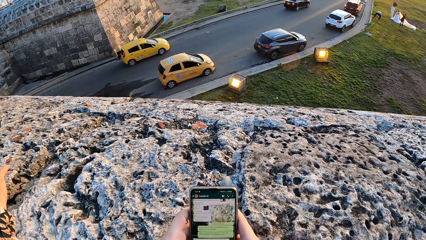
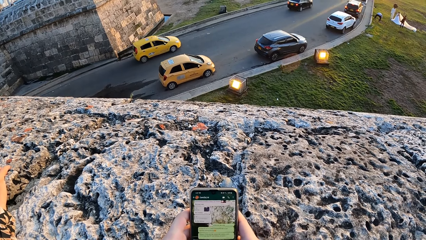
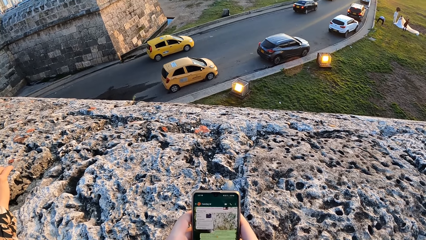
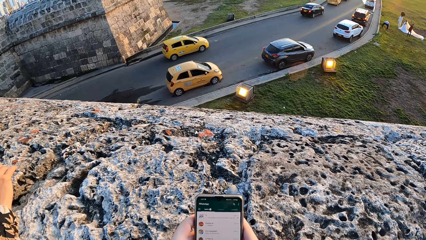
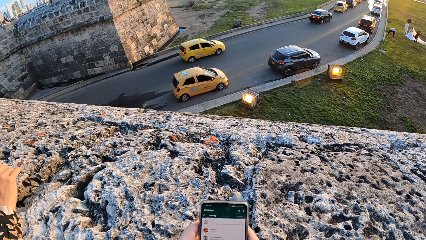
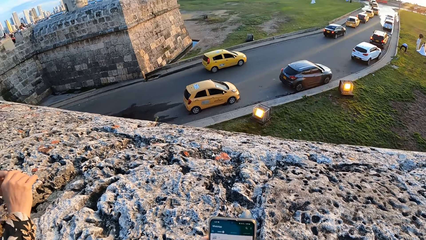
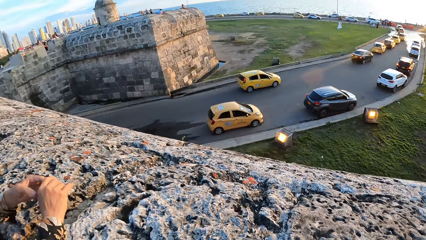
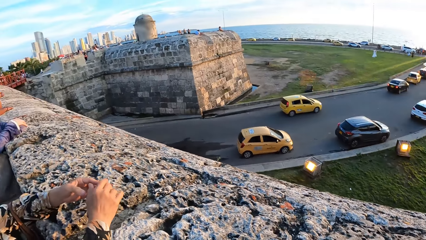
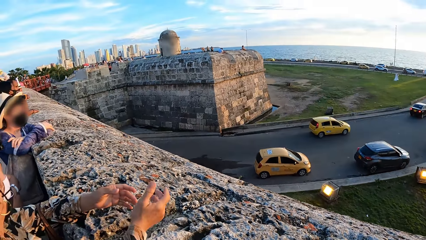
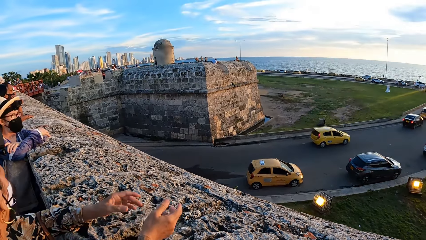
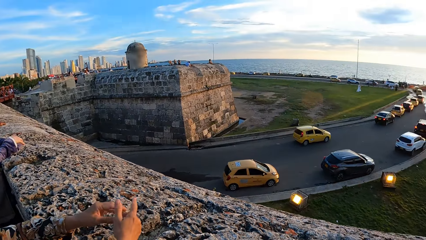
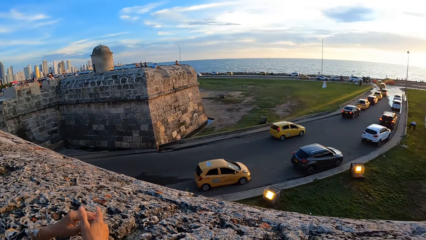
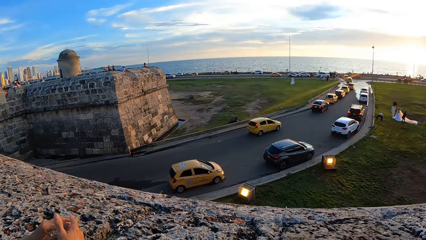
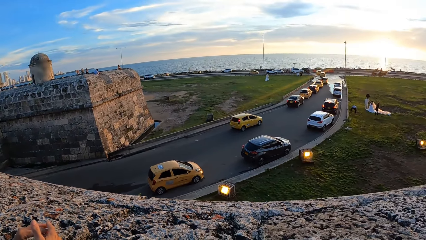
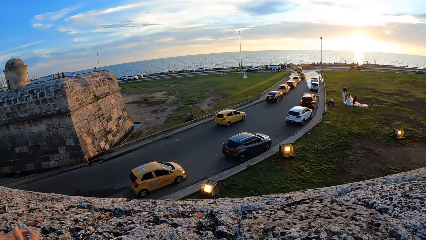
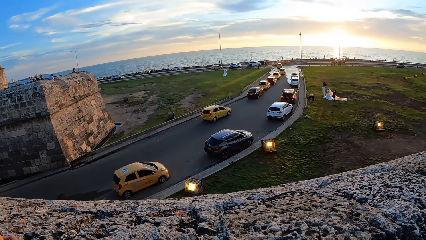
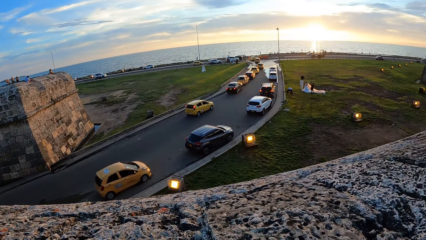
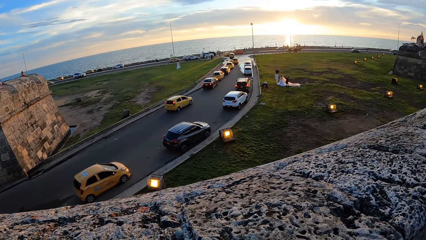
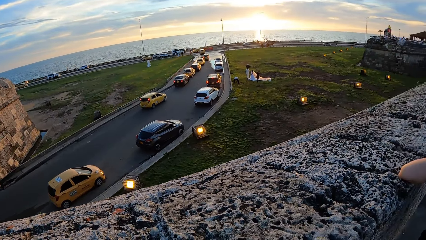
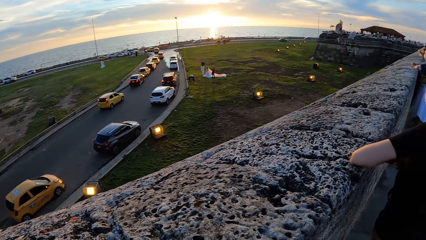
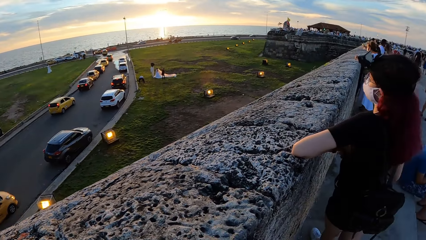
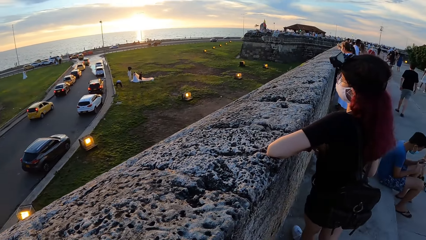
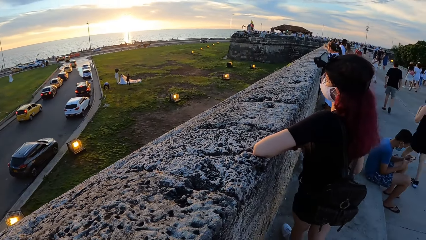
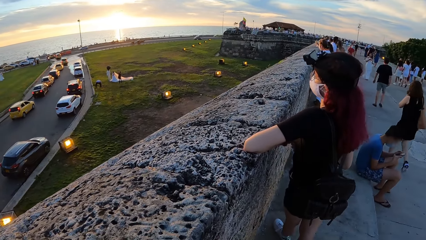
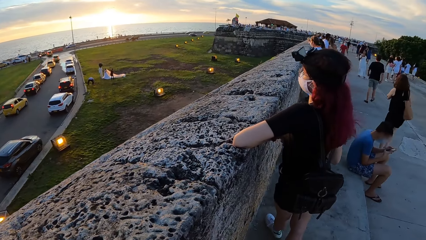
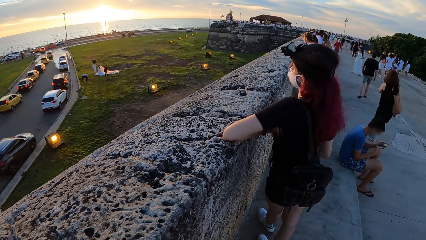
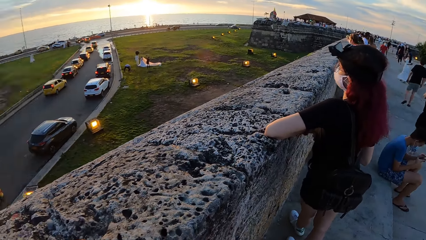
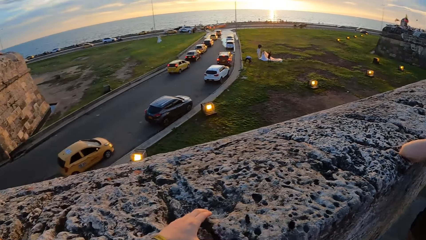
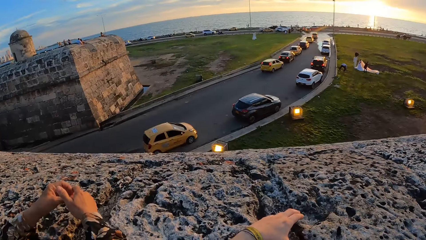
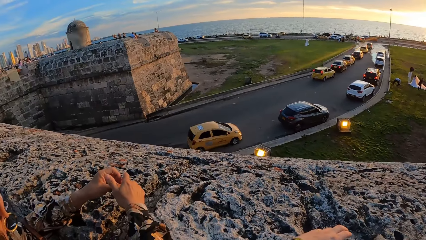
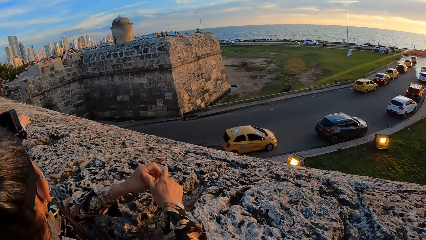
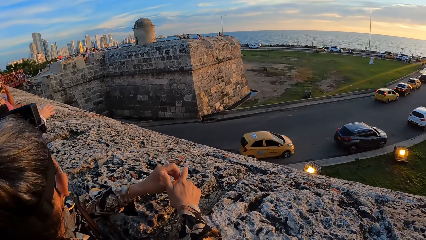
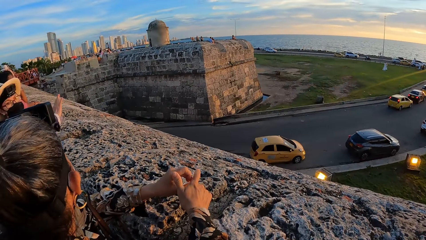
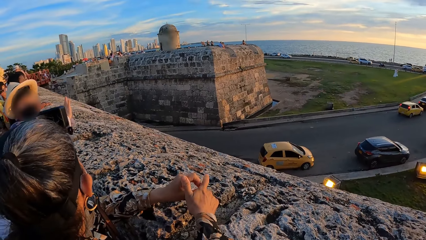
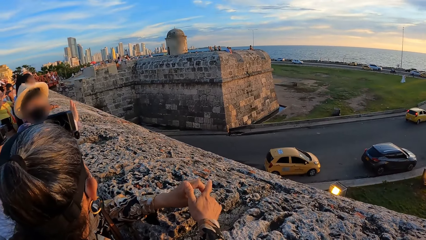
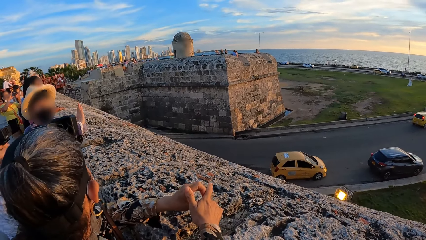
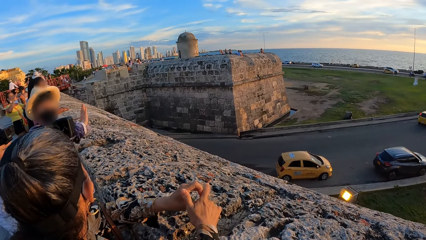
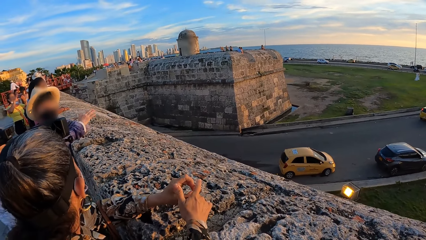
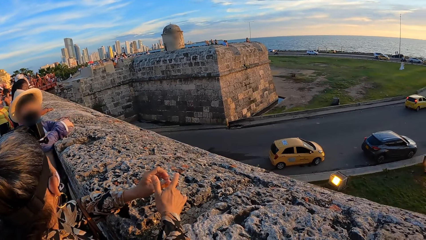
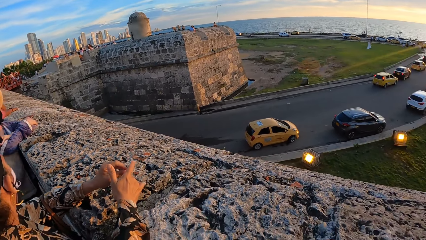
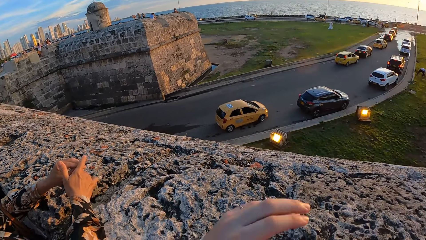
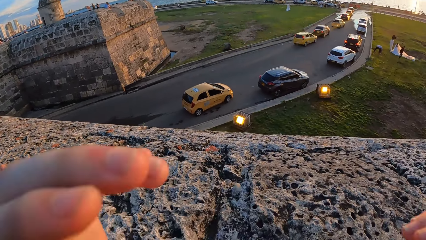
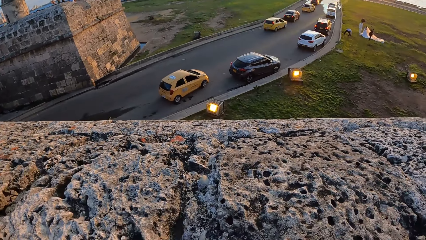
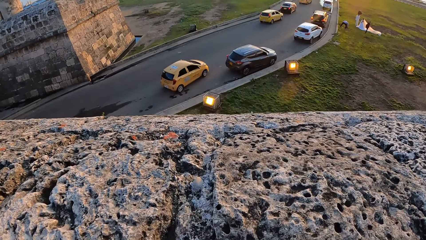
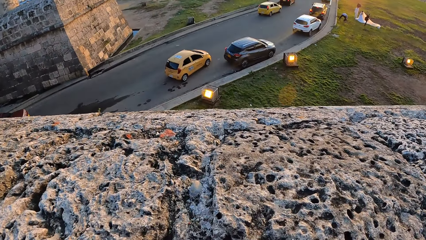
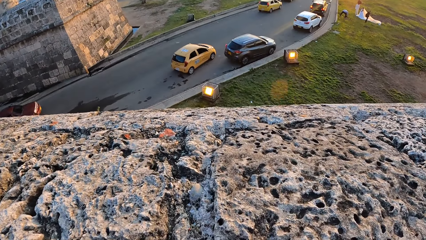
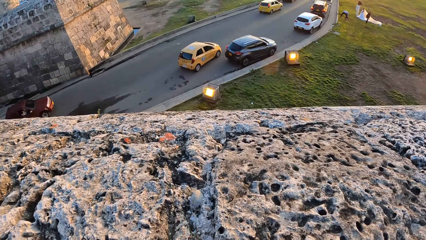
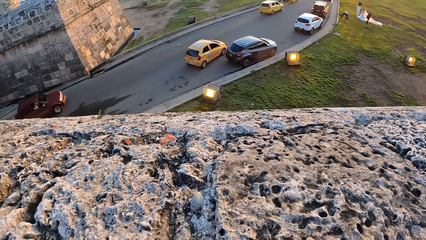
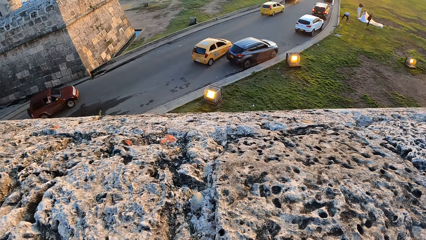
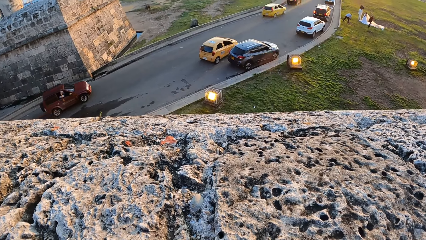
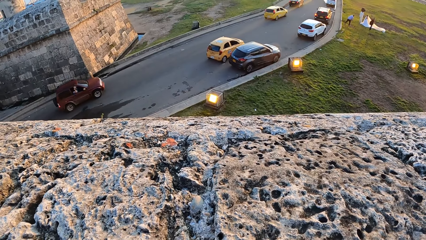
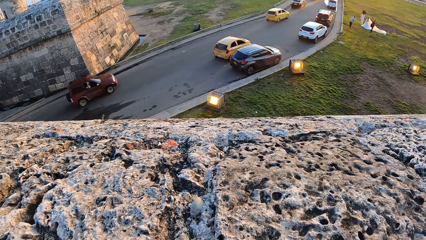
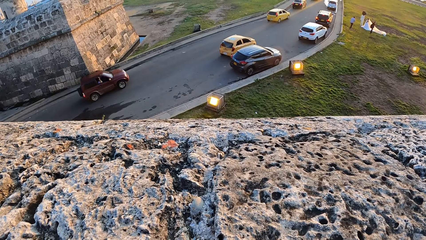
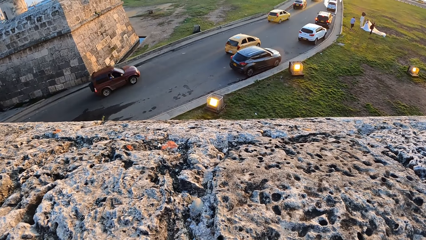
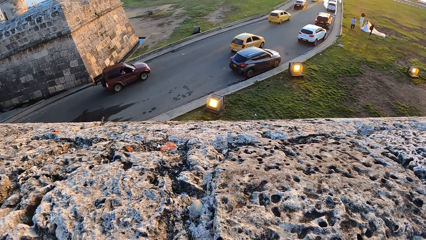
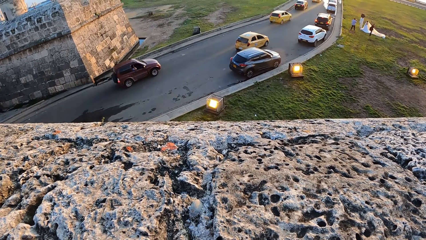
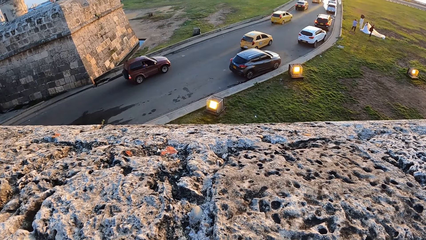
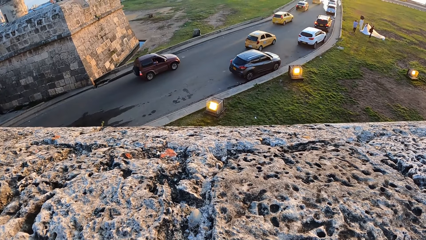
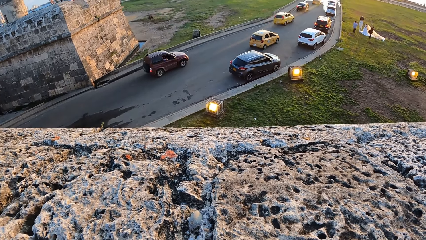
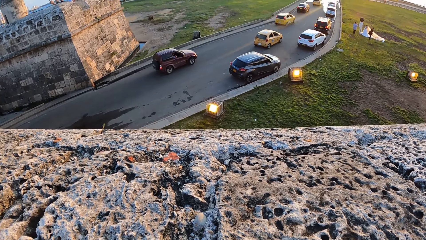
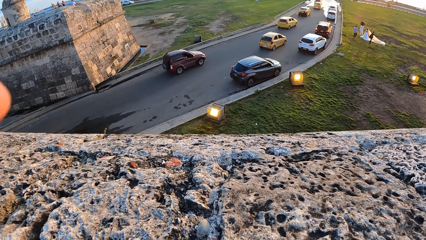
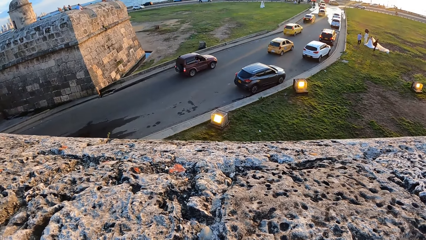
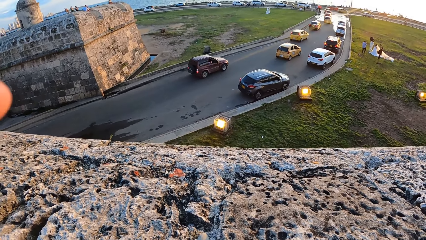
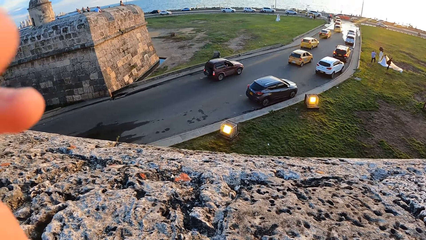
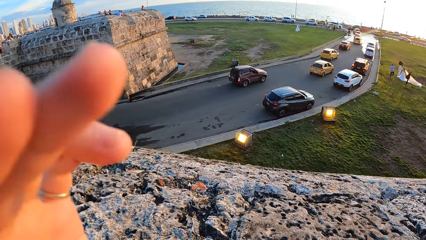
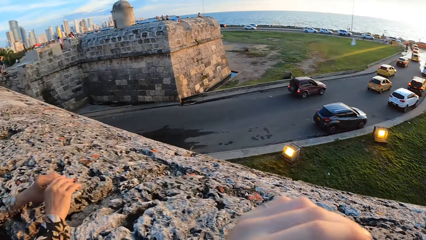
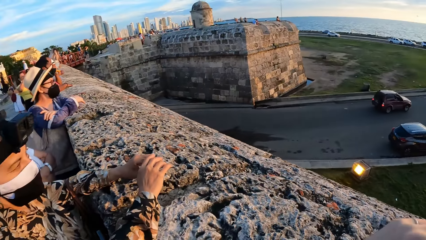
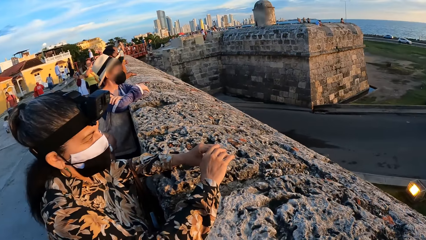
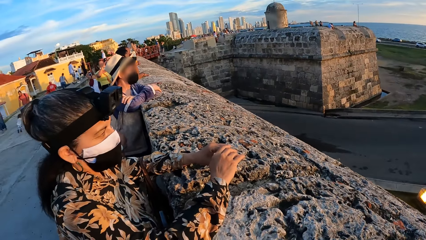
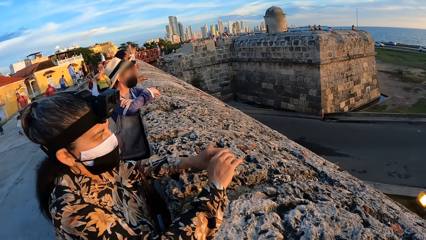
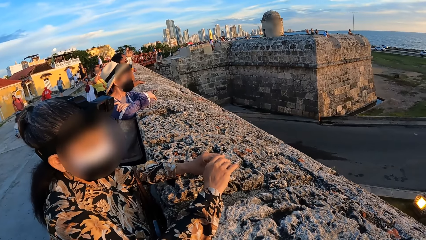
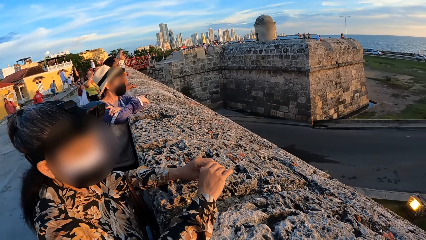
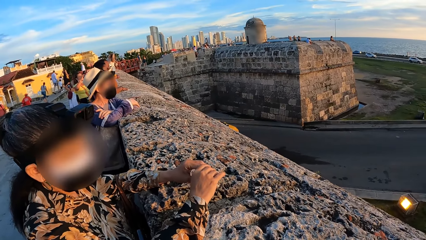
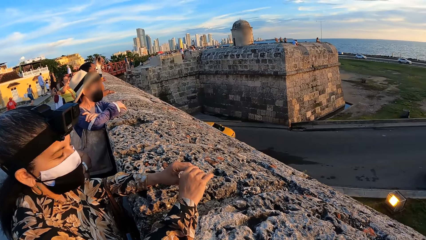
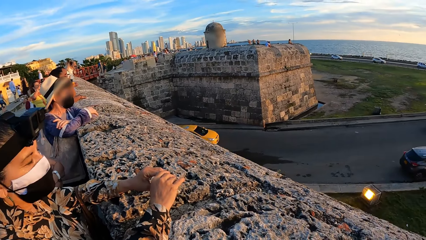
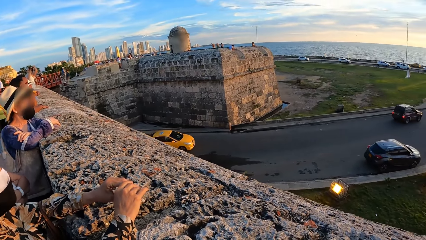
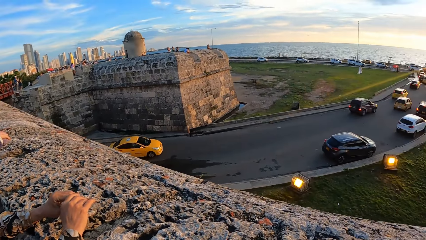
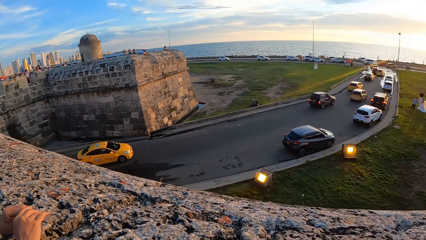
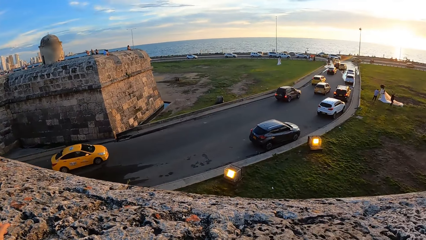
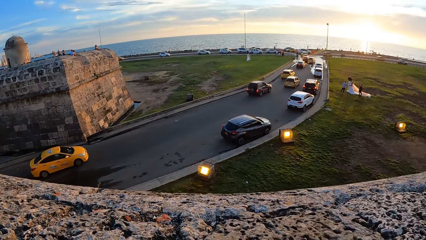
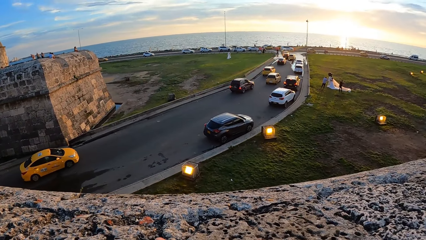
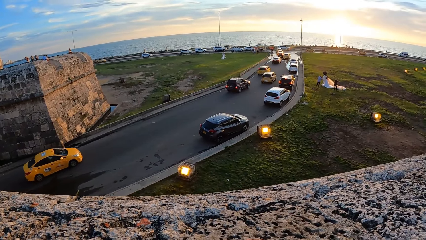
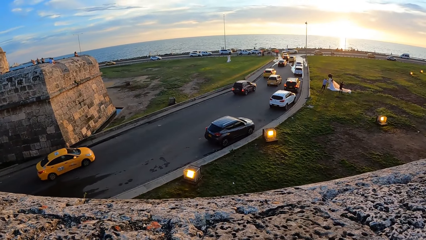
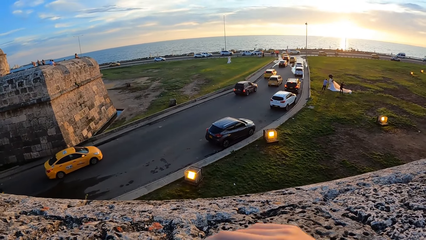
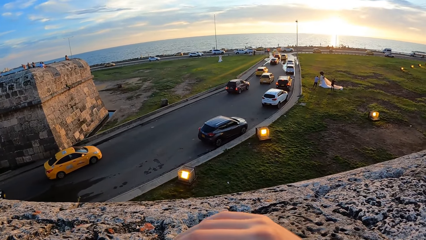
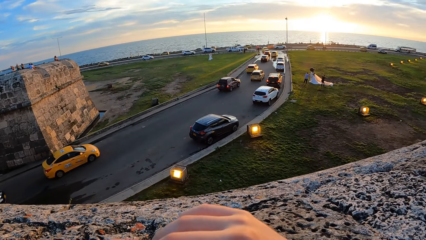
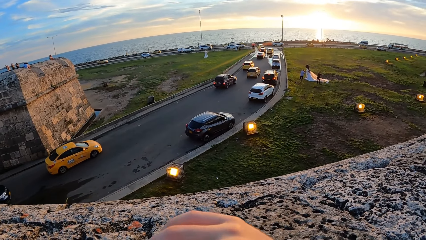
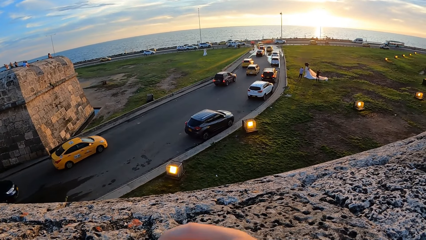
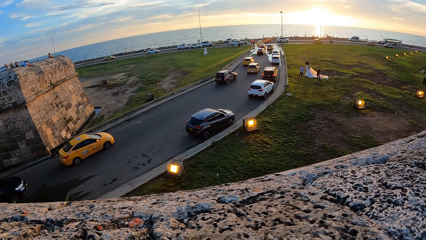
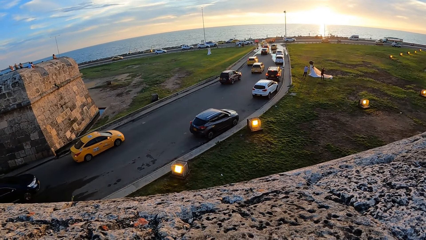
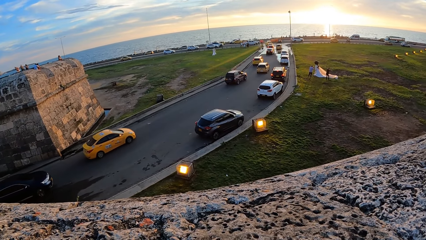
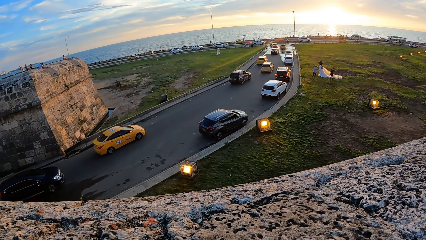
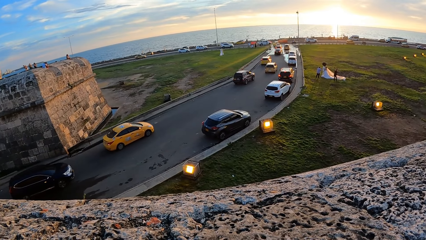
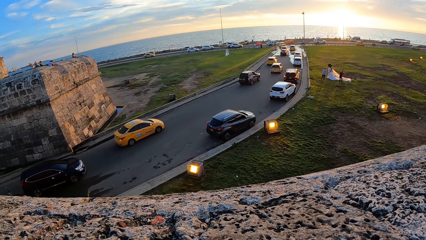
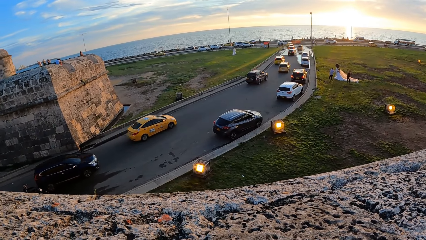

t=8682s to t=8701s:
The camera wearer looks around. He looks at a lady. He looks at the cars. He looks at another lady. He looks at the first lady. He looks at a third lady. He raises the hand. He adjusts a camera on his head with his left hand. He looks at the cars. He lowers the hand. He looks at the third lady. He looks at the first lady. He looks at the cars. He moves the hand. He looks at the cars.
